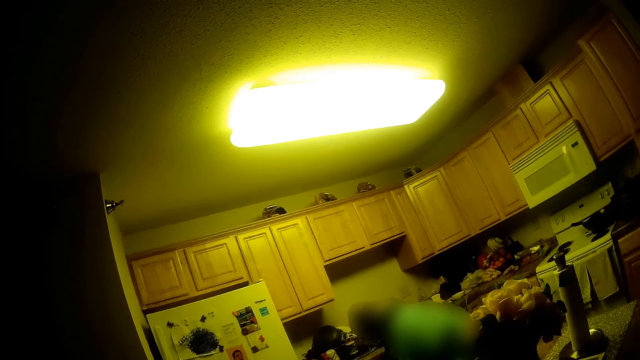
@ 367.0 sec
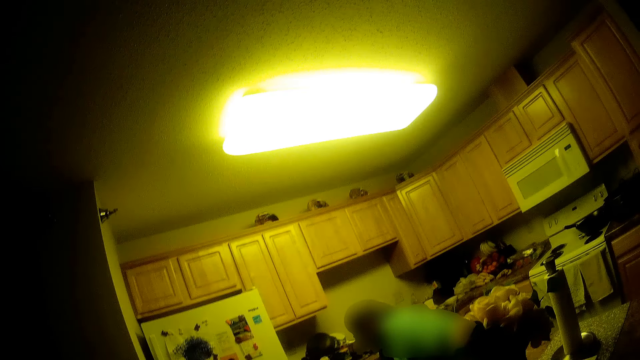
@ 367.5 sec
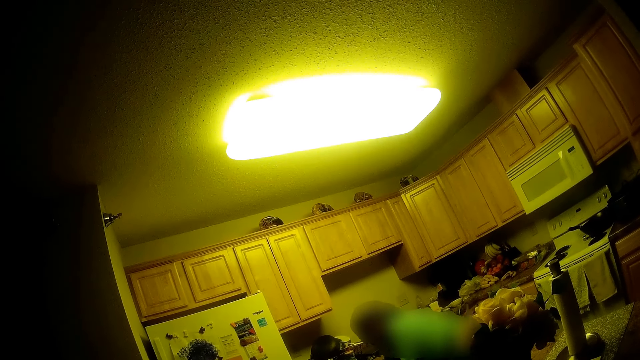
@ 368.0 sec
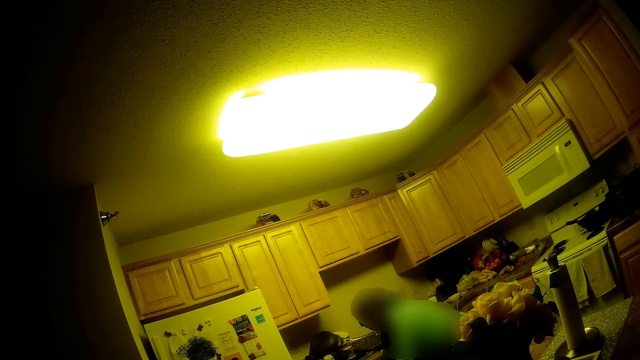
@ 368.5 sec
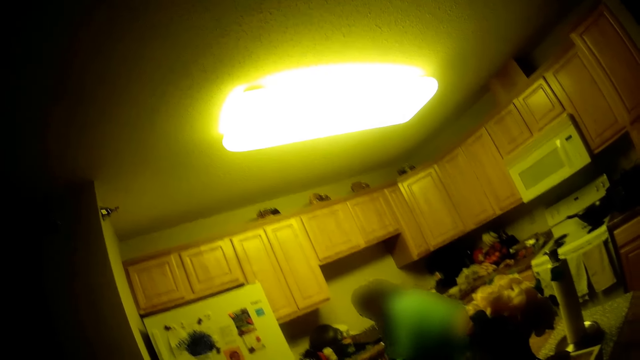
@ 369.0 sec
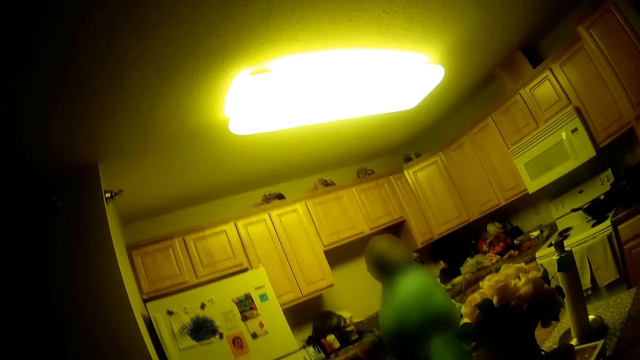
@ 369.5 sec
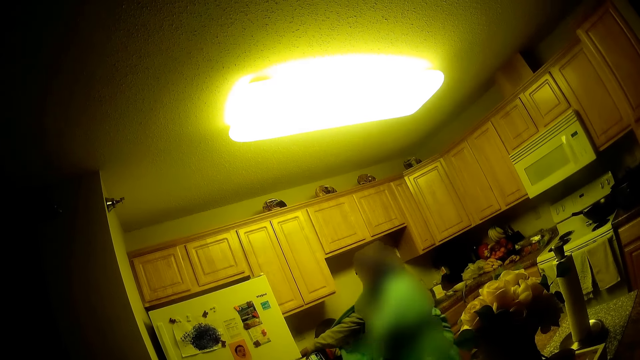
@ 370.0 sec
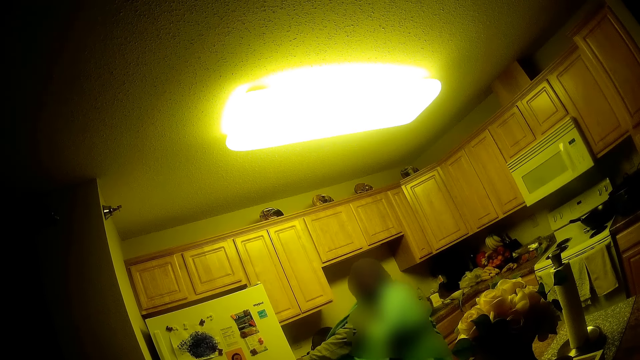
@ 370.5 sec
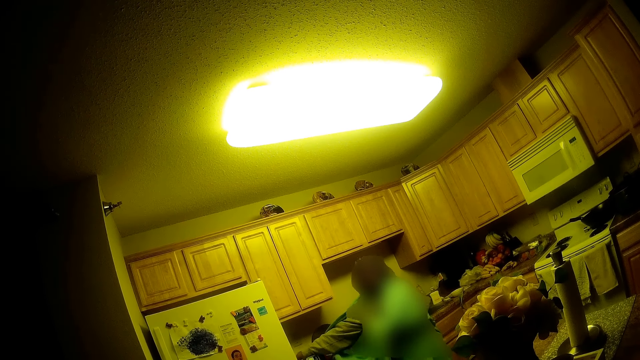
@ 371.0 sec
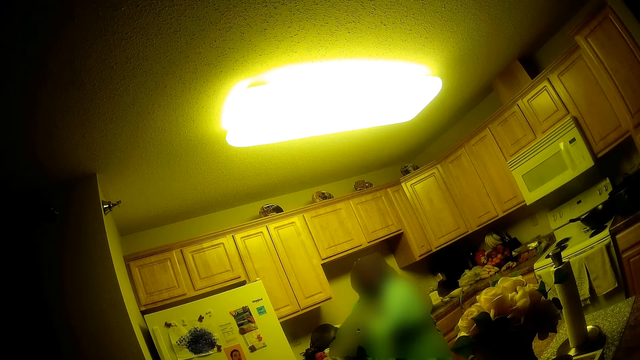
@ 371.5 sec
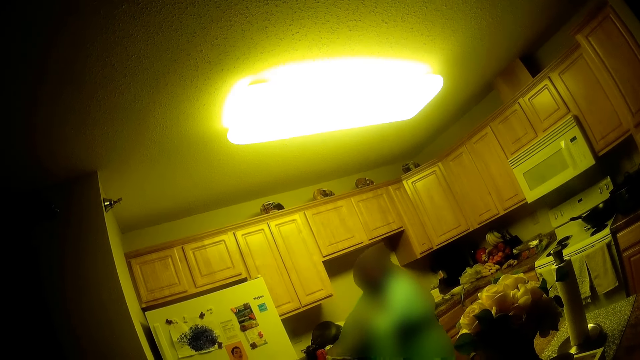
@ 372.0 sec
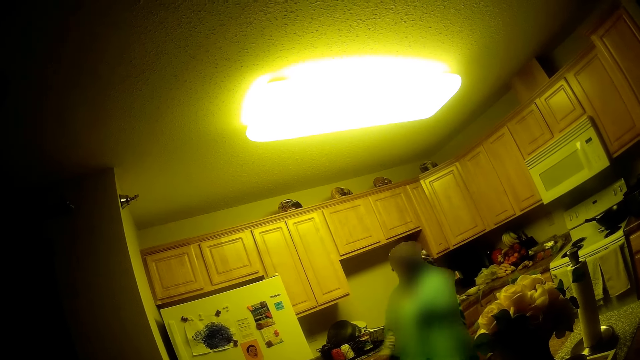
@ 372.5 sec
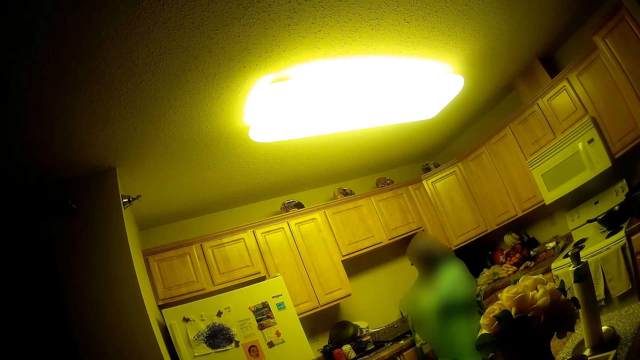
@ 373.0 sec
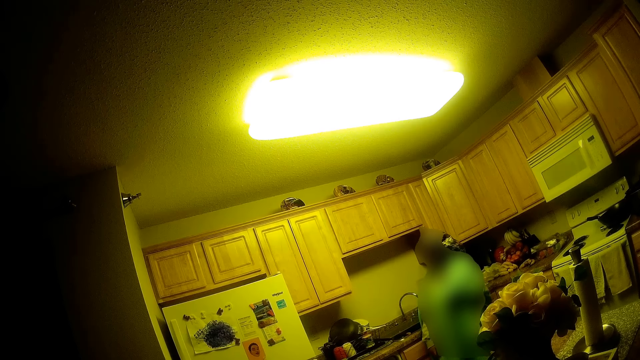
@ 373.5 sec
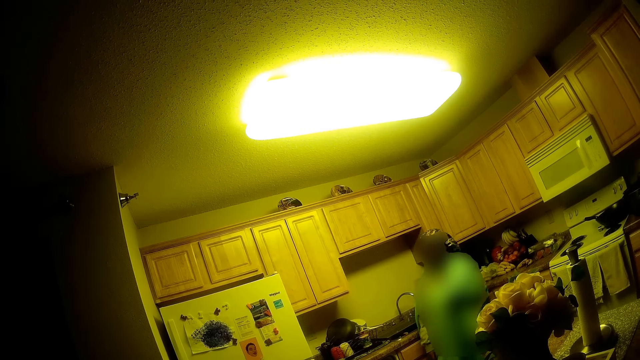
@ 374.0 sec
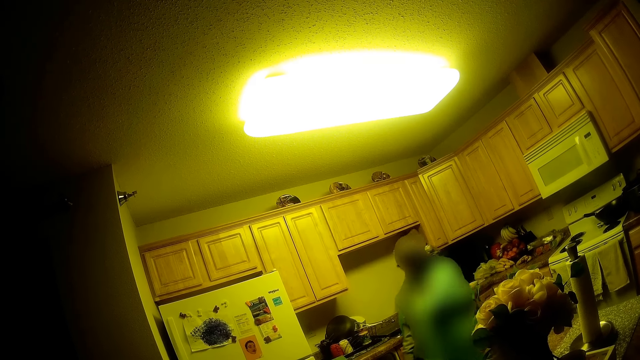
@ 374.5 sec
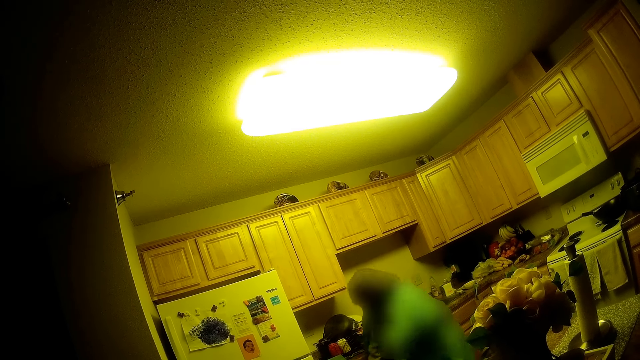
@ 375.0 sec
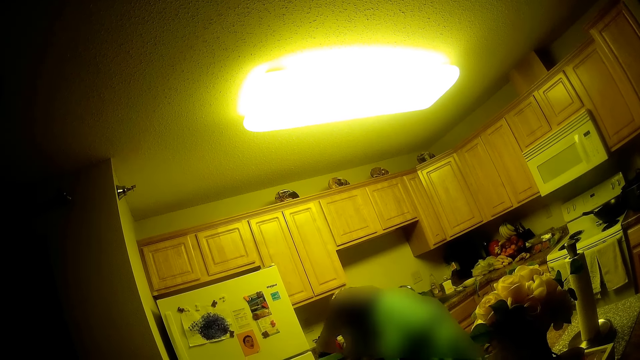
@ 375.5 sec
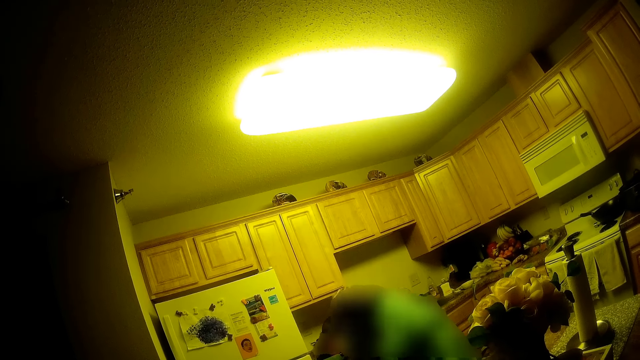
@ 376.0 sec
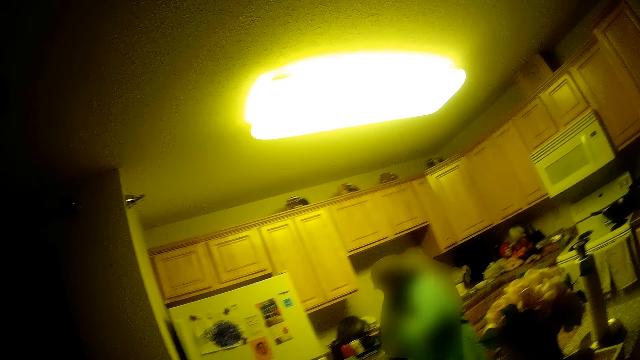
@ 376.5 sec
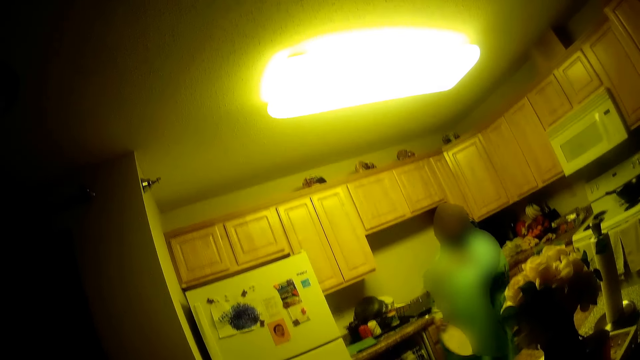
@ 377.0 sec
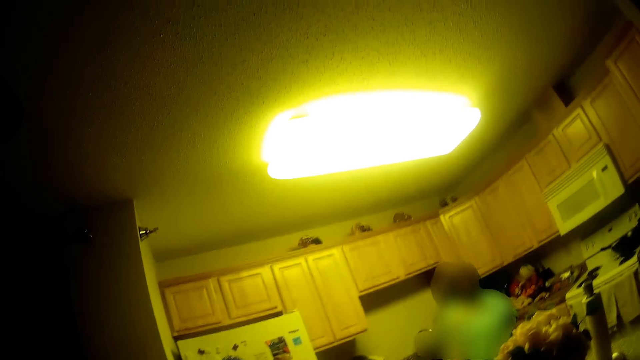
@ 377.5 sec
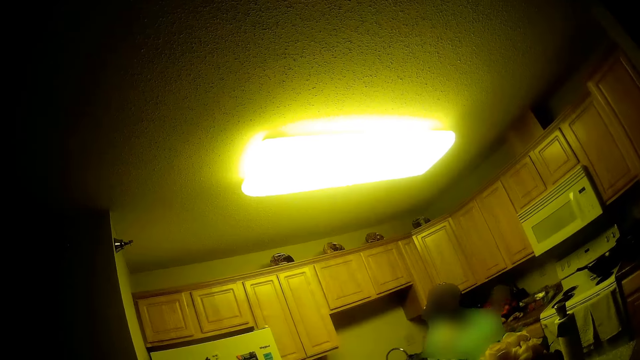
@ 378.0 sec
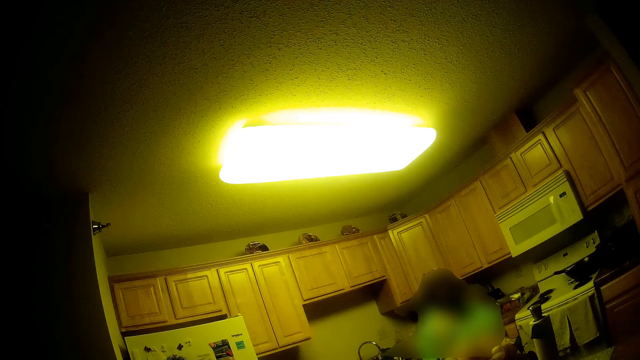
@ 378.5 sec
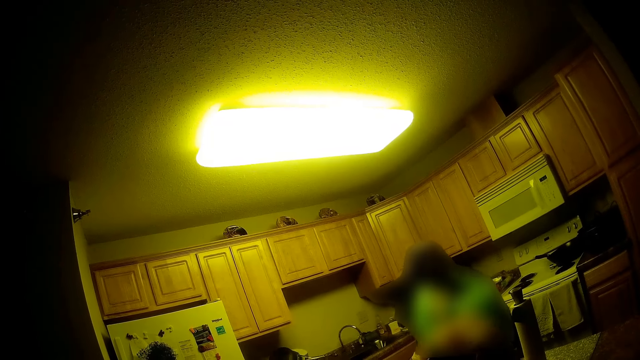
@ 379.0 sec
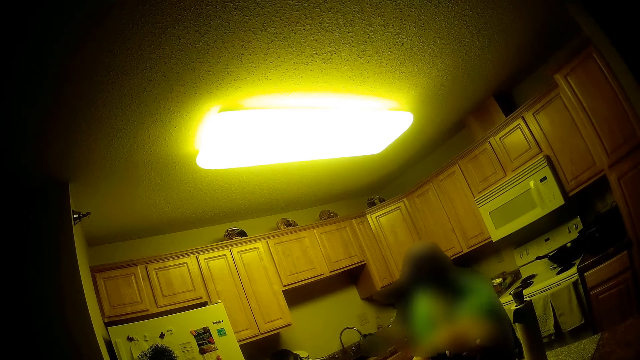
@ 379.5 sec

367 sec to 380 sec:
The camera wearer looks around and talks with the lady. The lady picks up a plate with her right hand.

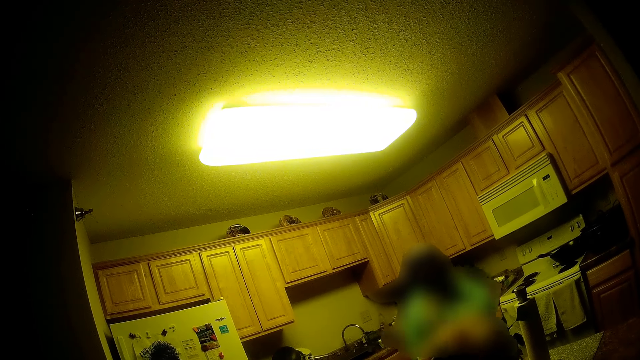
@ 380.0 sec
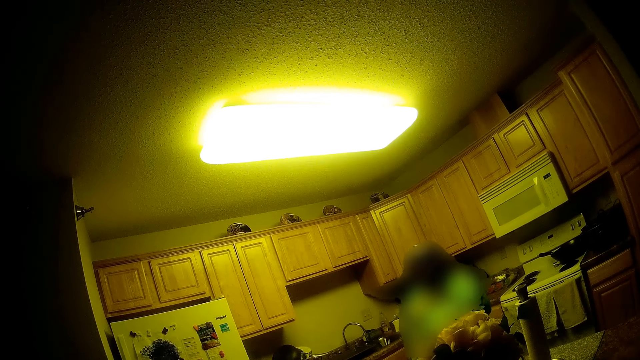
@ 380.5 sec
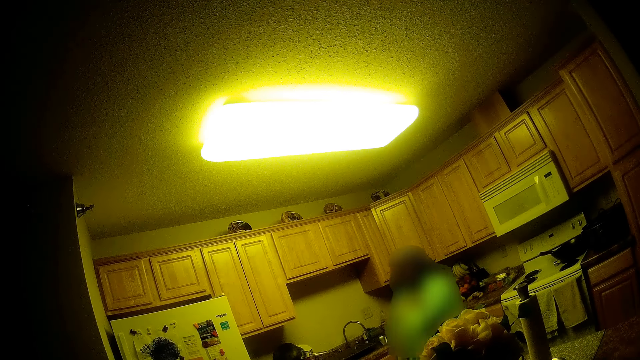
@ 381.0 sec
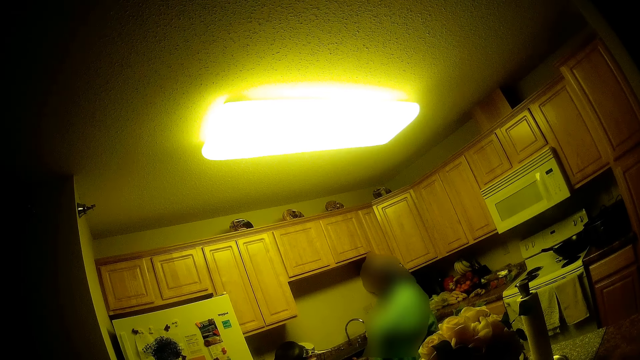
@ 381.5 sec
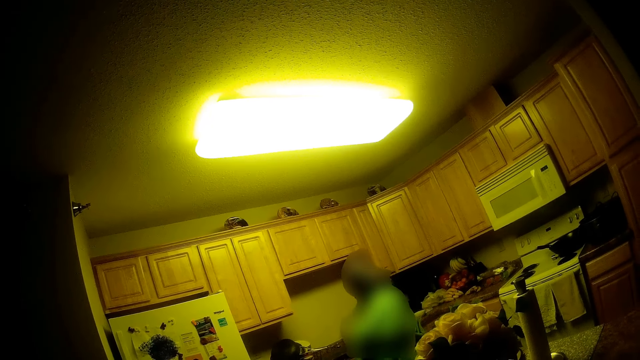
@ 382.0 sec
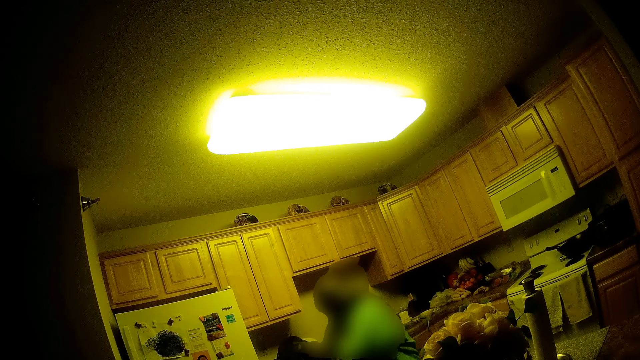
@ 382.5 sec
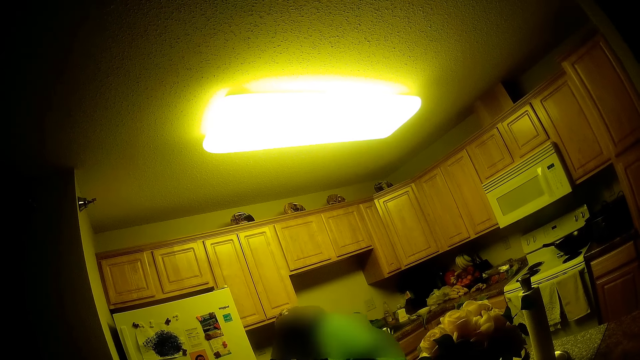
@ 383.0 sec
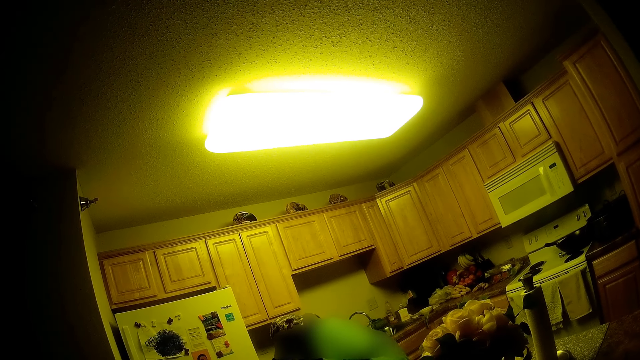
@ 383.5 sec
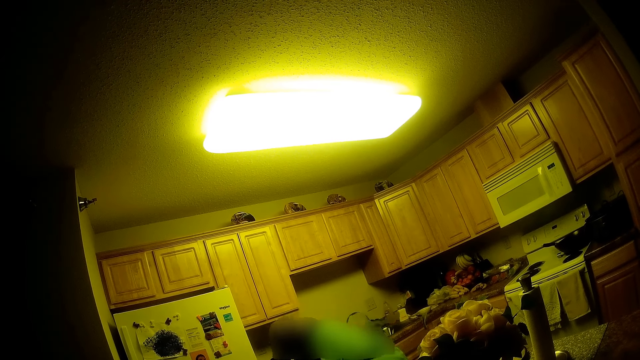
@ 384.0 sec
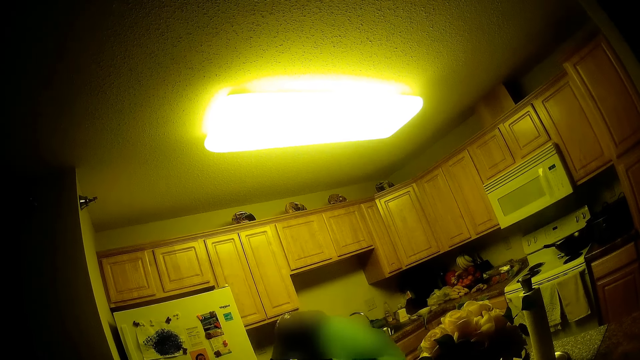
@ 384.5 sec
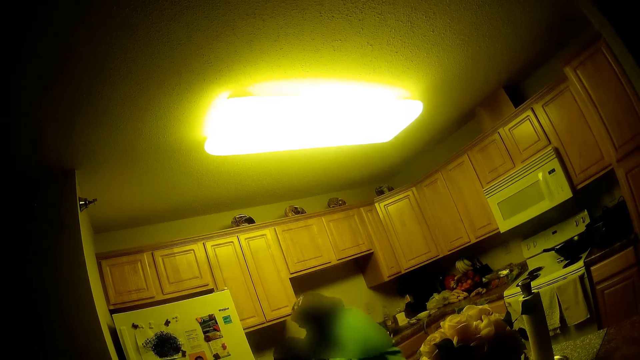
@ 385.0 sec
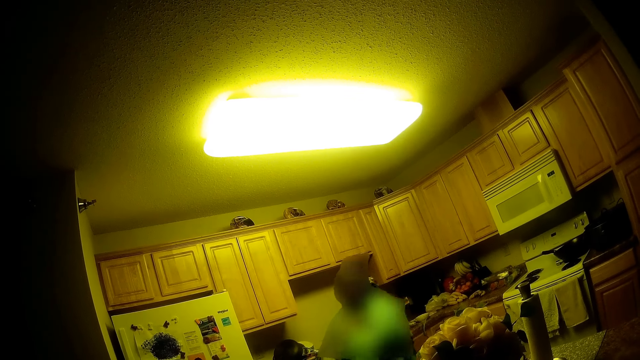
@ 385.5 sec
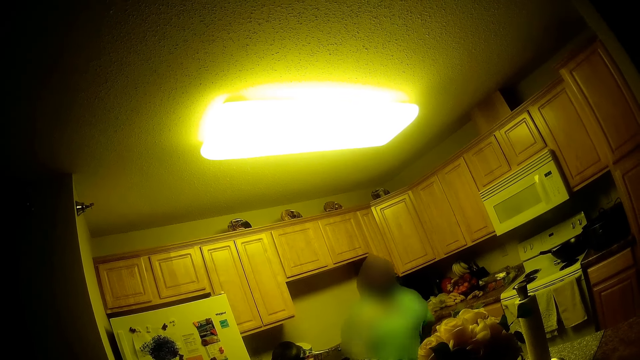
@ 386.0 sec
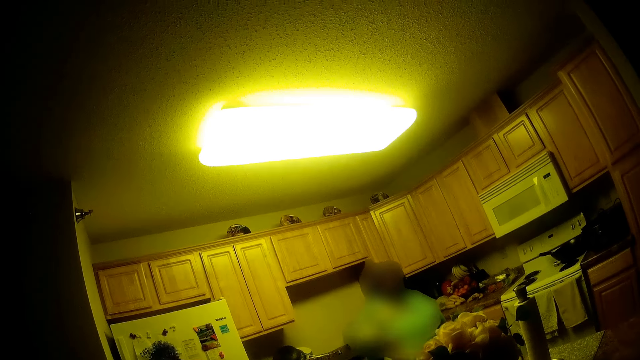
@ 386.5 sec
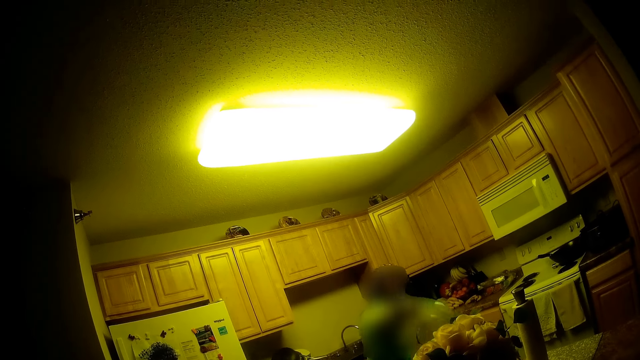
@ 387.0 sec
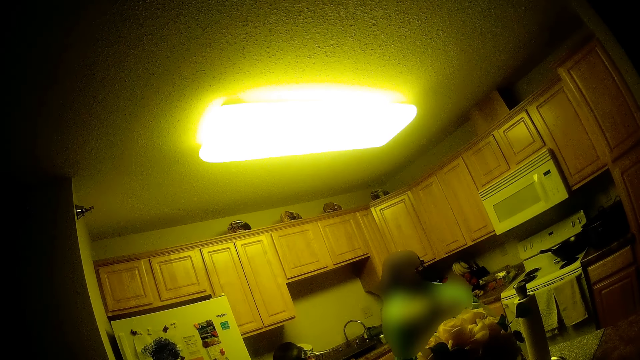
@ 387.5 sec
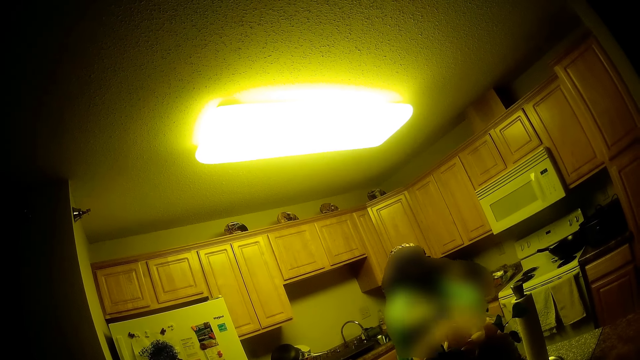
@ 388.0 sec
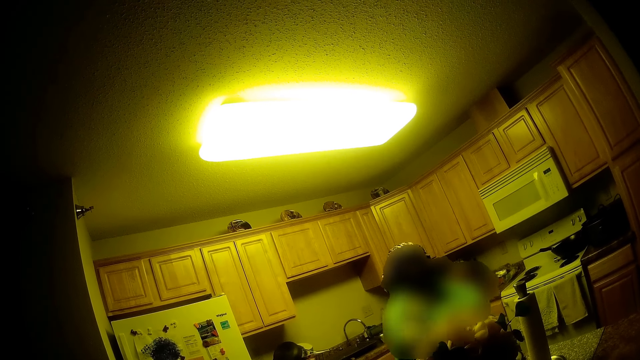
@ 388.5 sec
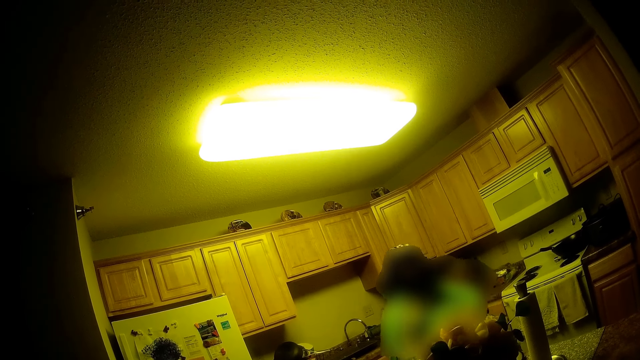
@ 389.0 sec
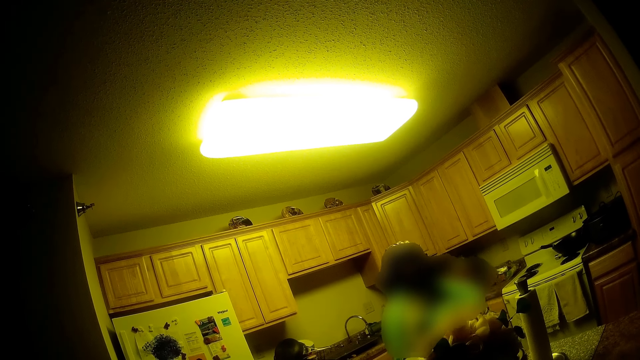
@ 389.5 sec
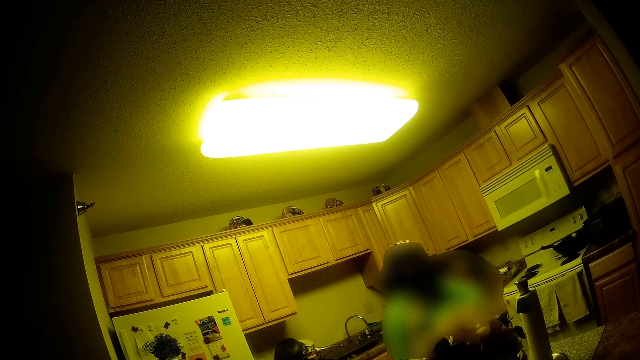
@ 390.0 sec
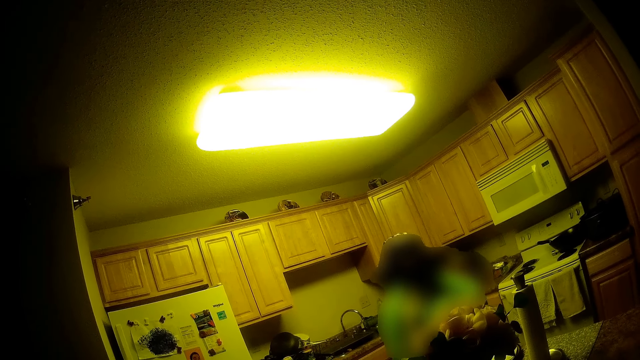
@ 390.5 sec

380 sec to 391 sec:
The camera wearer talks with the lady and looks around. The lady moves around. The lady picks up a plate with her right hand. The lady drops the plate on the table with her right hand.
